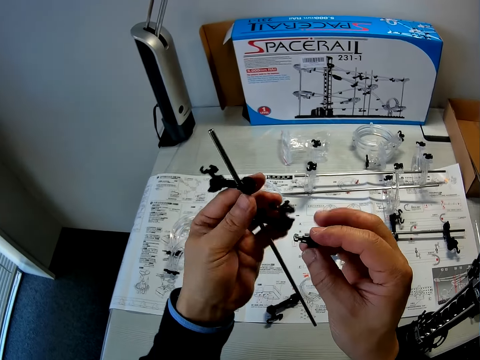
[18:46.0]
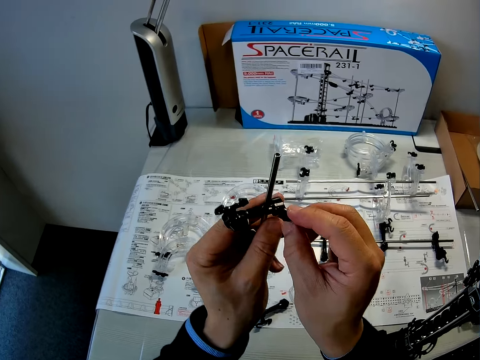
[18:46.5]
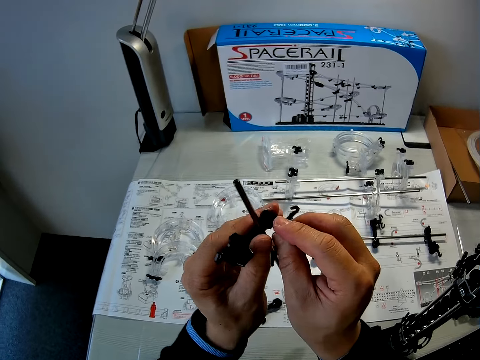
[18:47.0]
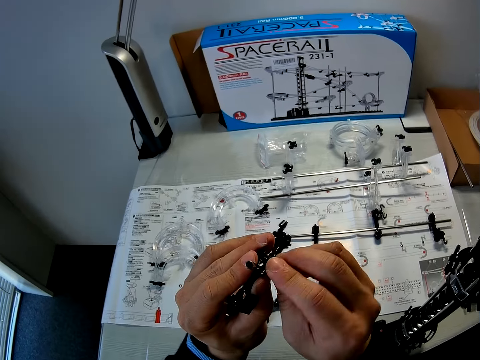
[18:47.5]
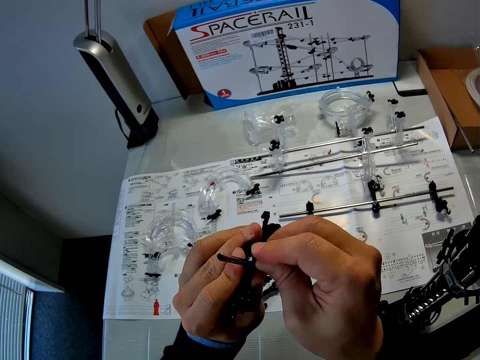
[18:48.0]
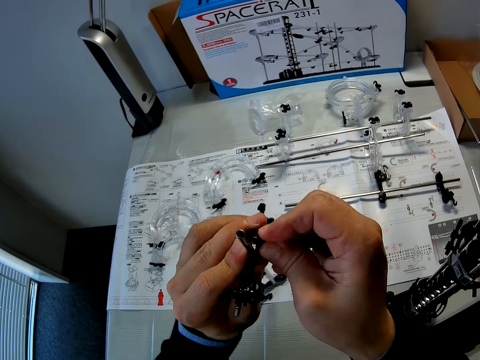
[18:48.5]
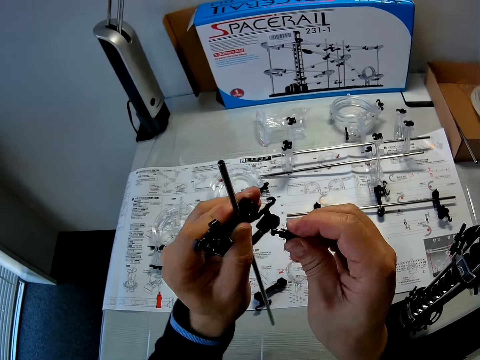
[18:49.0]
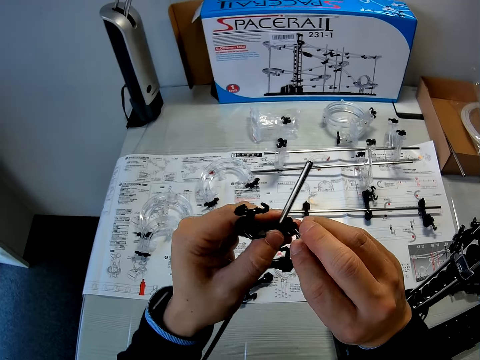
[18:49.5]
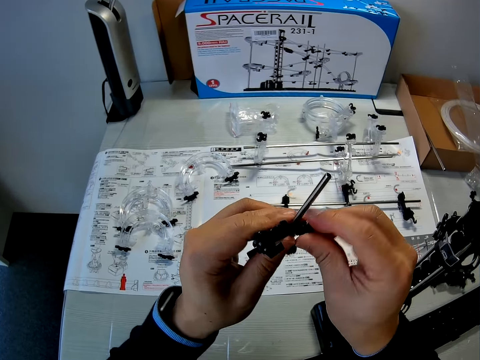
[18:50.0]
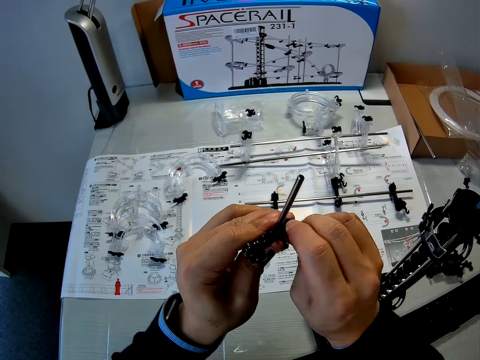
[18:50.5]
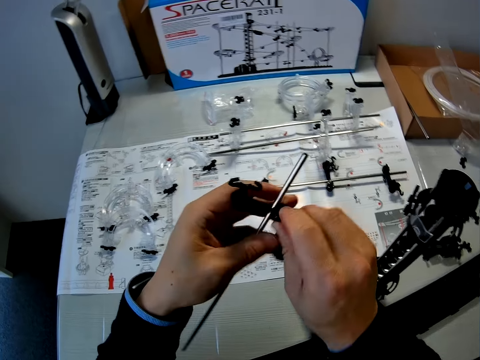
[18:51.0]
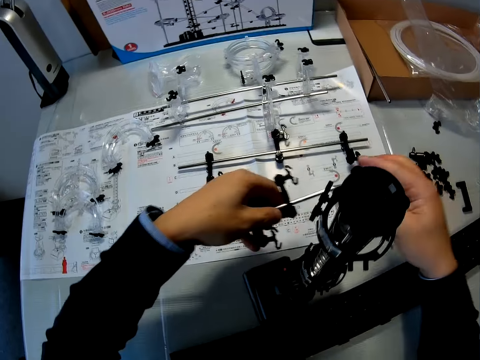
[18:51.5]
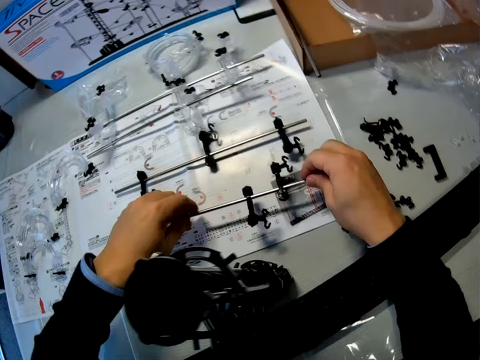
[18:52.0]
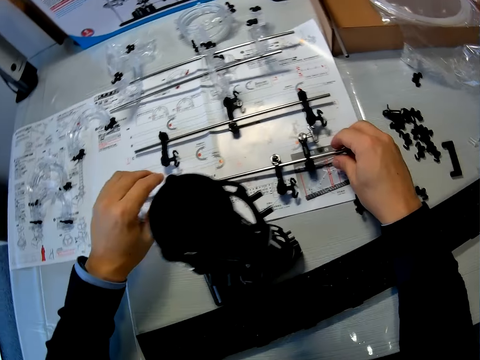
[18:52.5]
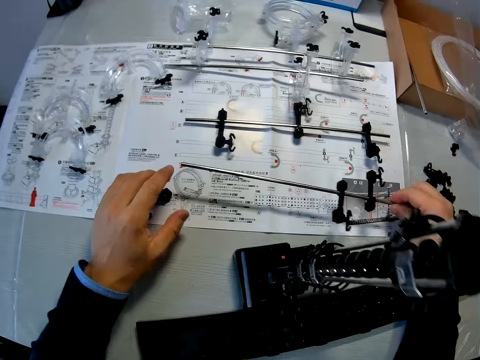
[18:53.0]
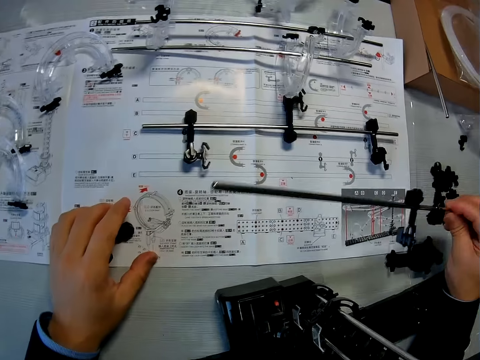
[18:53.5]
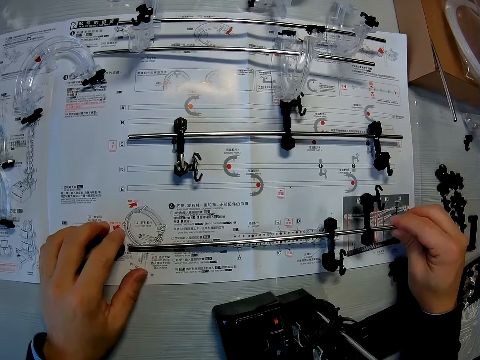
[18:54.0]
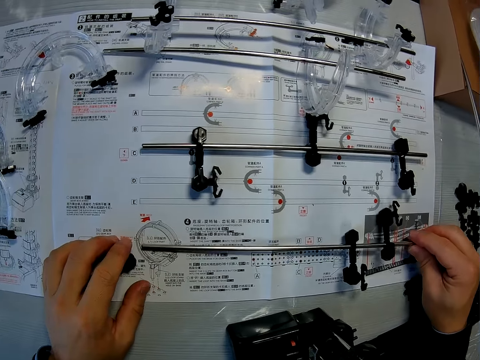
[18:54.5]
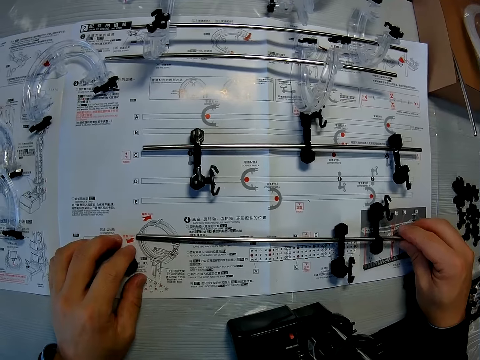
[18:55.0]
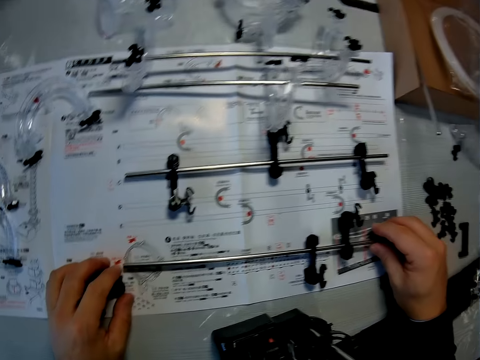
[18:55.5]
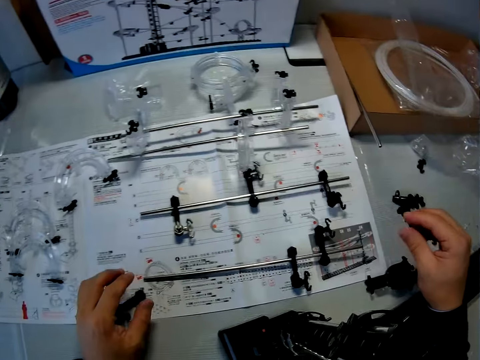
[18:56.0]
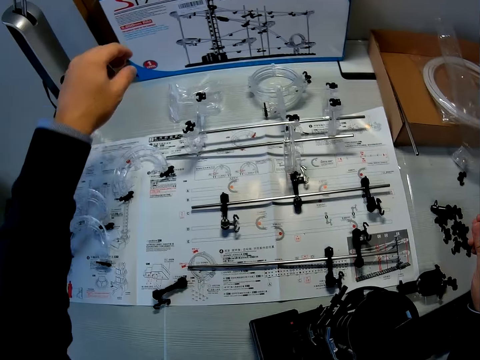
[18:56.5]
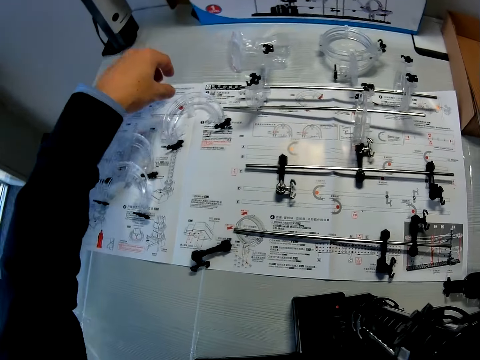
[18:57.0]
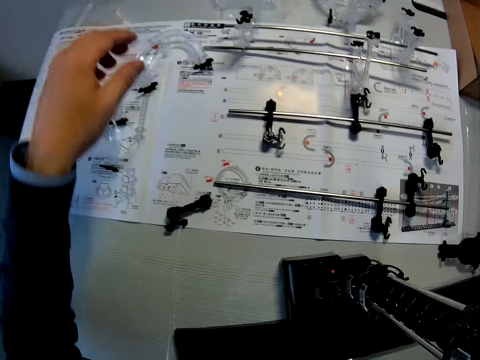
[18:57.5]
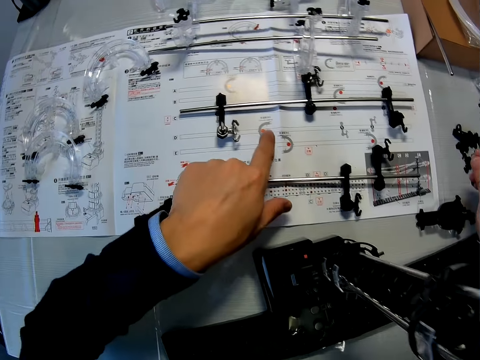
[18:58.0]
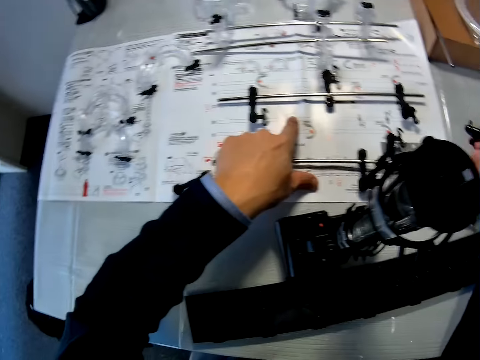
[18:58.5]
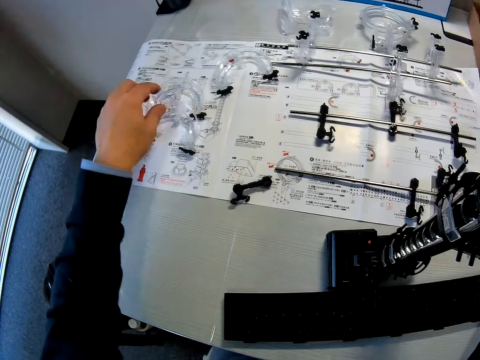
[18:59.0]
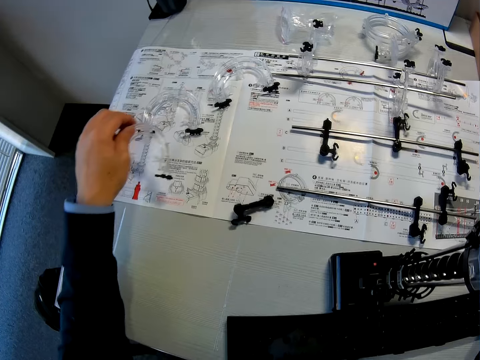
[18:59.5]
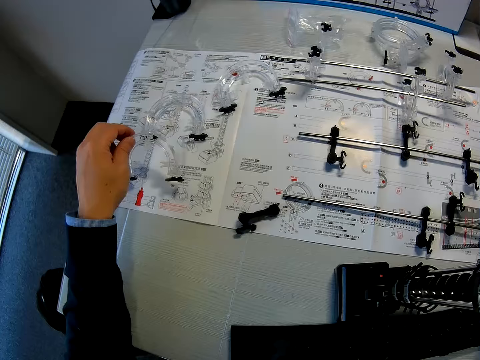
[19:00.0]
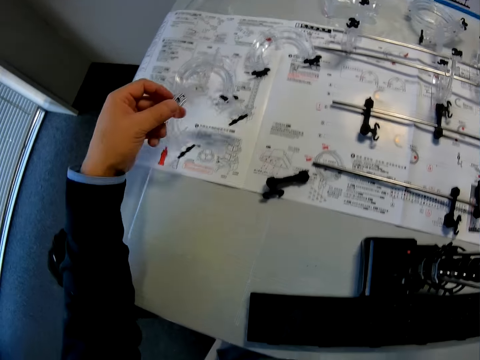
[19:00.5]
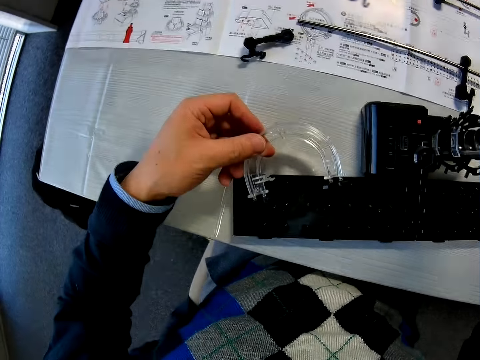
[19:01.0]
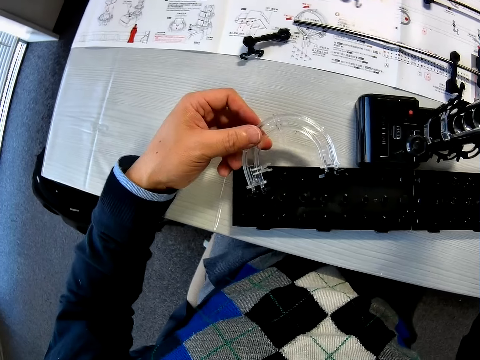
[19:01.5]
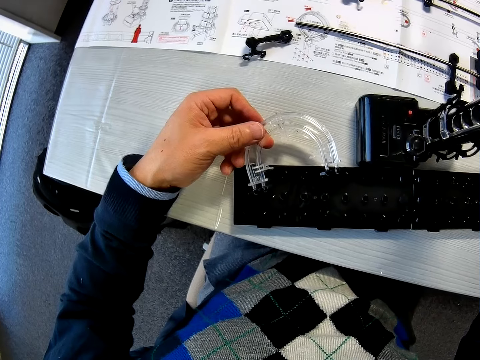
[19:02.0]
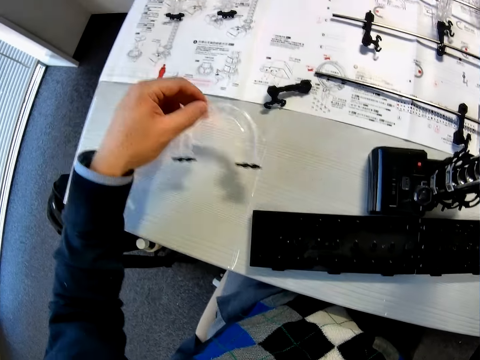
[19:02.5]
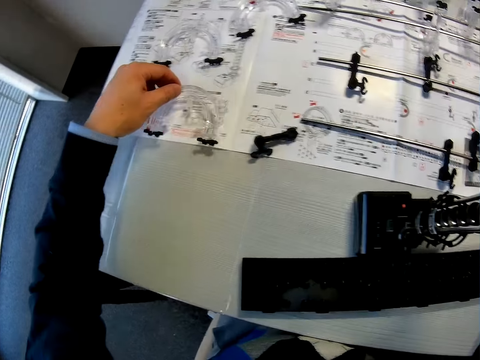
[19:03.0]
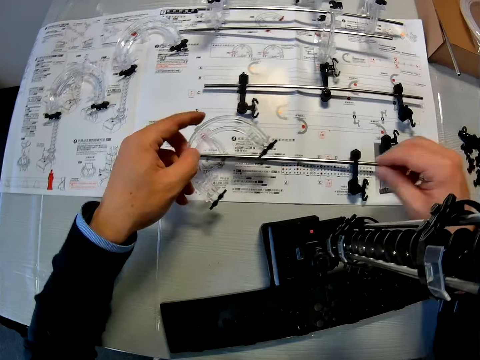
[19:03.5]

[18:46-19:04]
The camera wearer screws the arm wrench into the arm holder on the shaft in his left hand. He drops the shaft on the manual. He adjusts the shaft on the manual. He picks up a space rail part from the table and stares at the manual on the table. He places the space rail part on the table. He stares at the space rail part on the table. He points his left hand at the illustrations on the manual. He stares at the manual on the table. He picks up an elevator on the table with his left hand. He checks the elevator in his left hand.

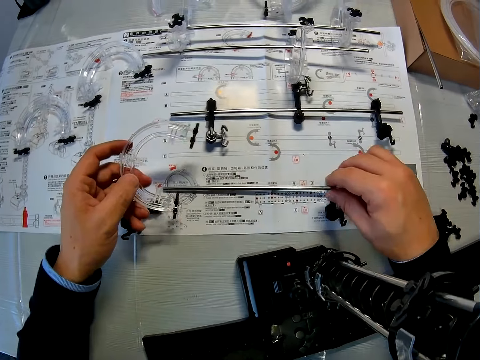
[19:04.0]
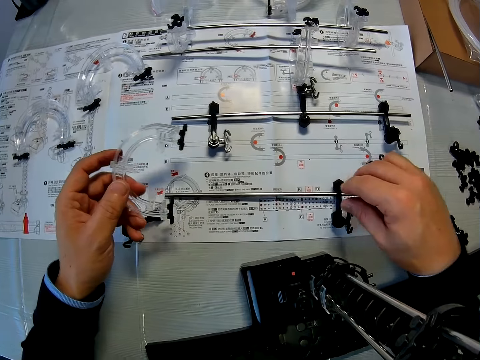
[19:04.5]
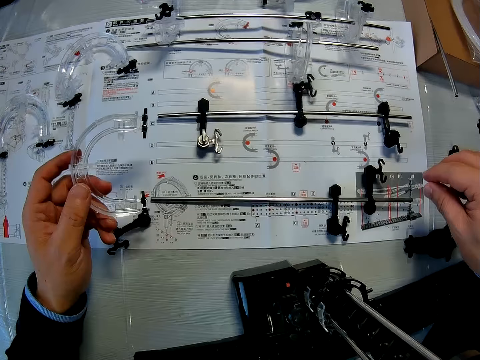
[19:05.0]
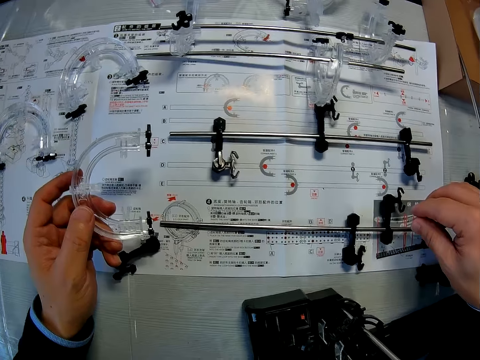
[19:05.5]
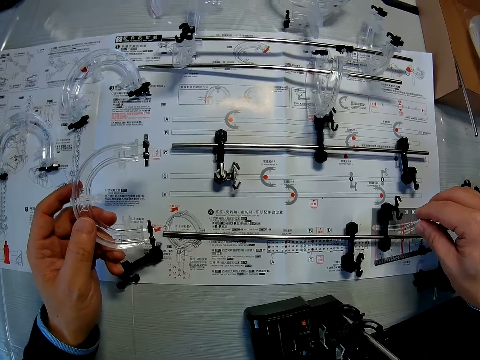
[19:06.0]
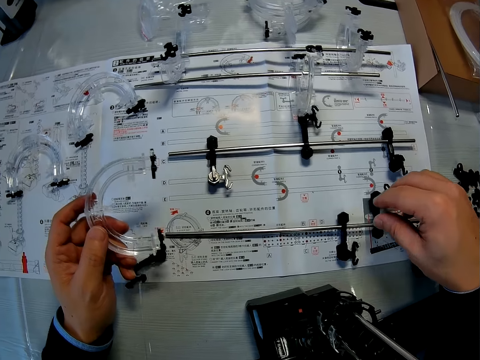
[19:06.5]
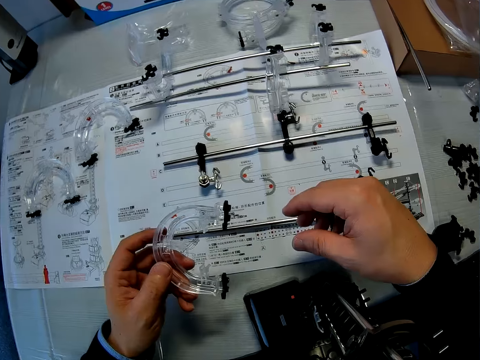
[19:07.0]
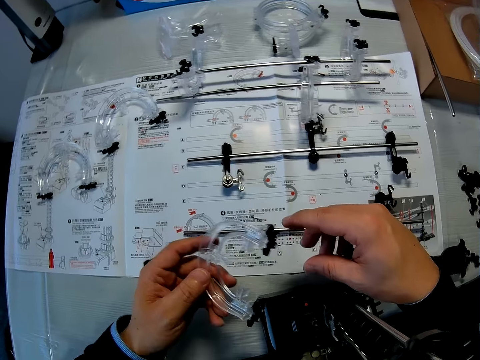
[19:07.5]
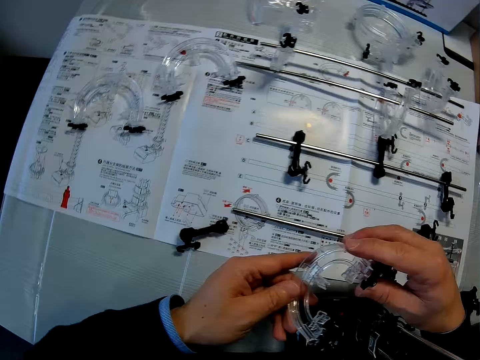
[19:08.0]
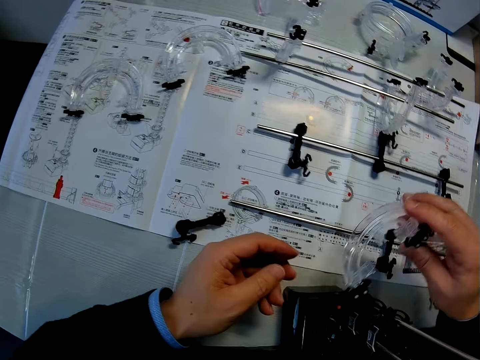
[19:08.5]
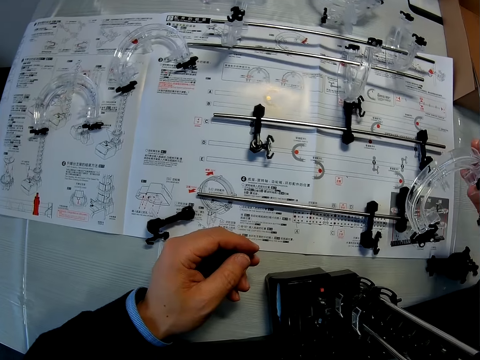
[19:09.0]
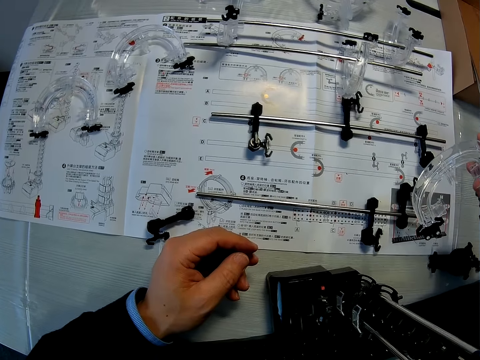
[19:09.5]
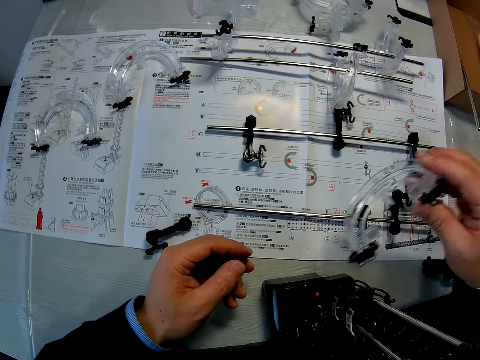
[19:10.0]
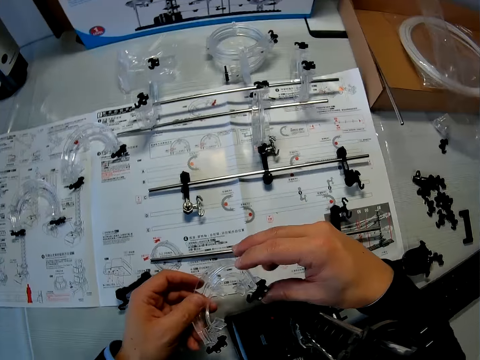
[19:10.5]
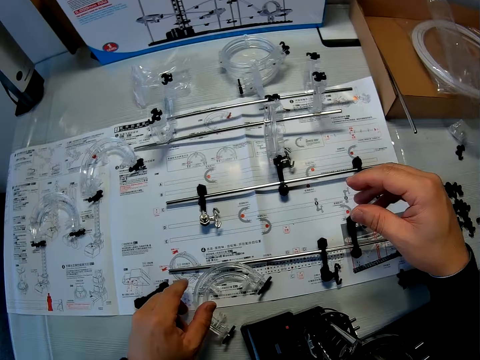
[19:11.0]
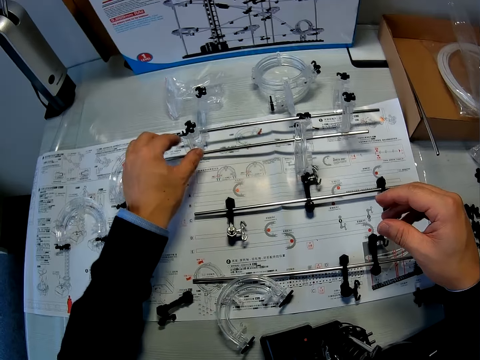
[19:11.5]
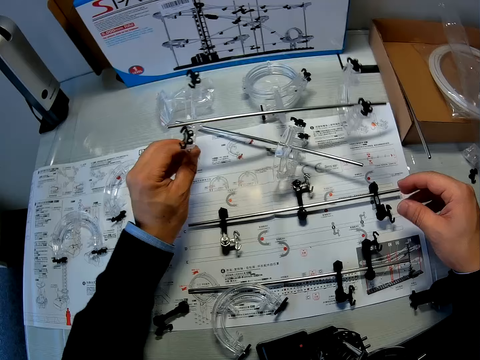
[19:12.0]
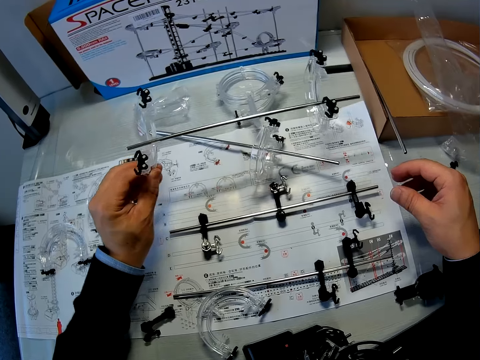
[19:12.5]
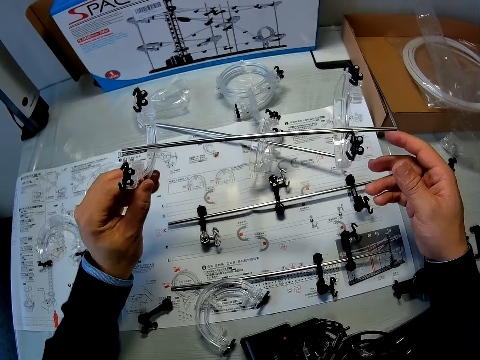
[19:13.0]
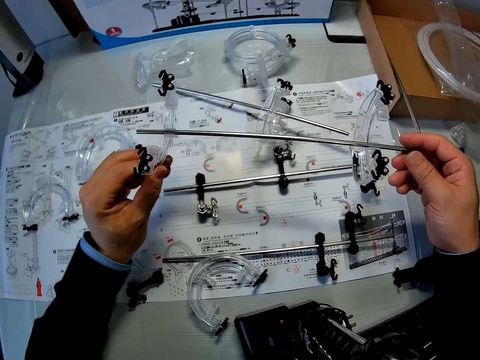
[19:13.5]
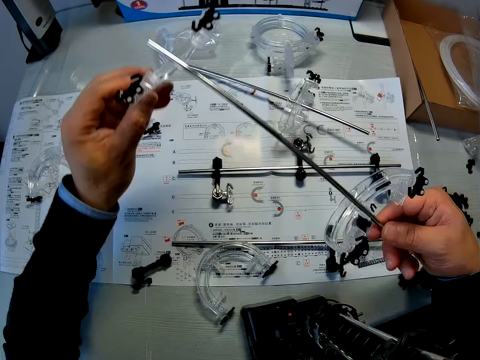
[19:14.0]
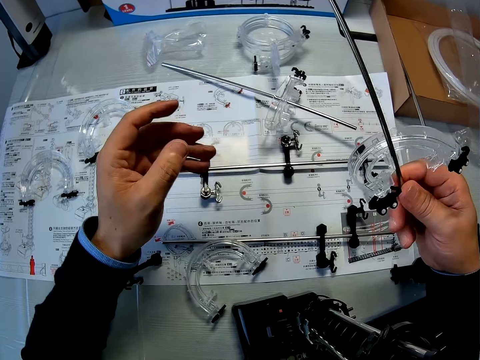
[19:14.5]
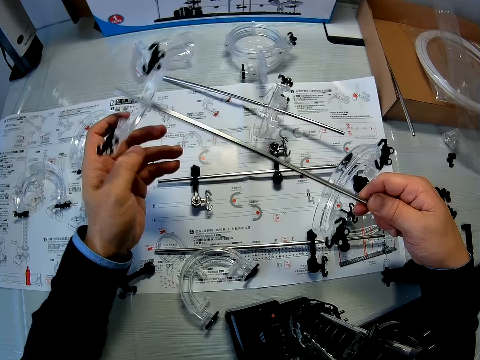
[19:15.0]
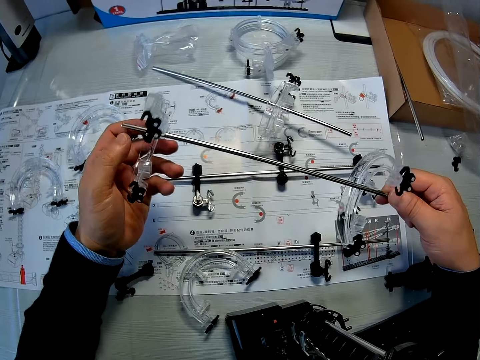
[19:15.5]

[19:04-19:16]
The camera wearer stares at the space rail part on the table. He stares at the space rail part. He passes the elevator from his left hand to his right hand. He stares at the manual on the table. He passes the elevator from his right hand to his left hand. He holds the space rail part. He puts the elevator on the manual. He picks up a shaft with elevators on the manual with his left hand. He checks the shaft with elevators with both hands.
